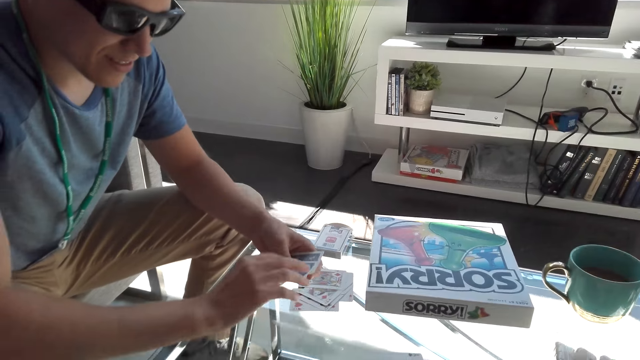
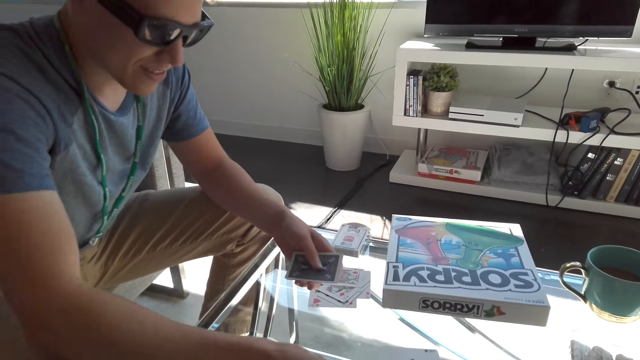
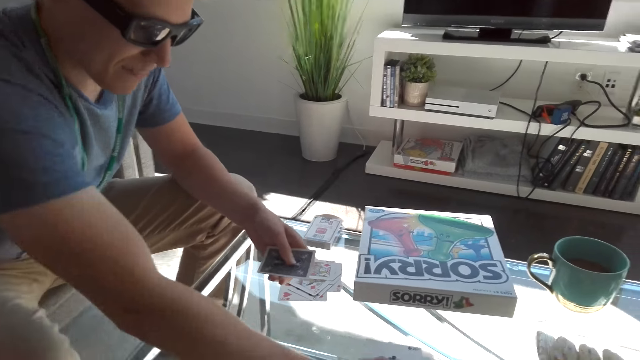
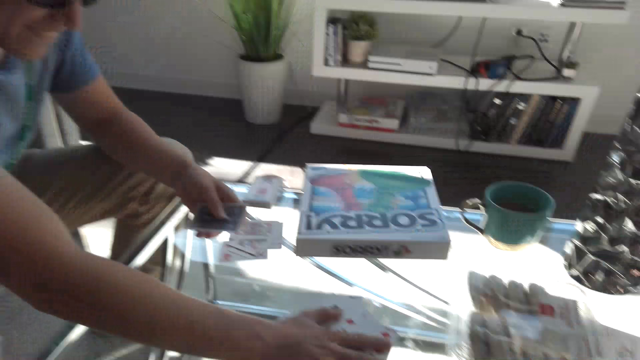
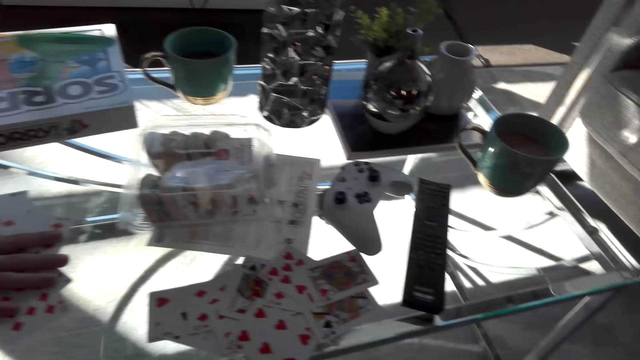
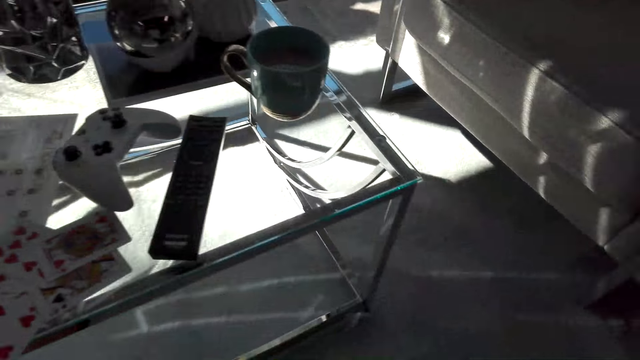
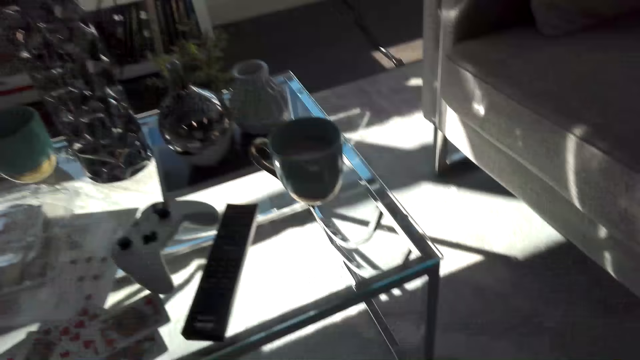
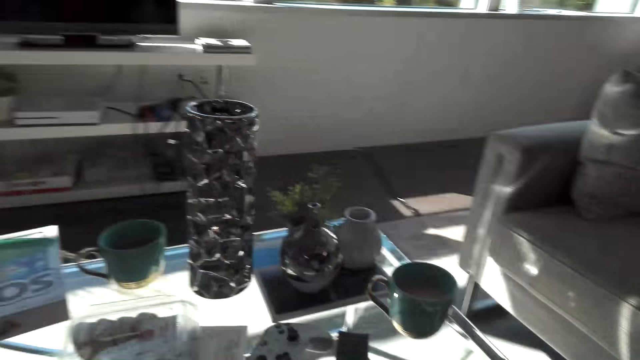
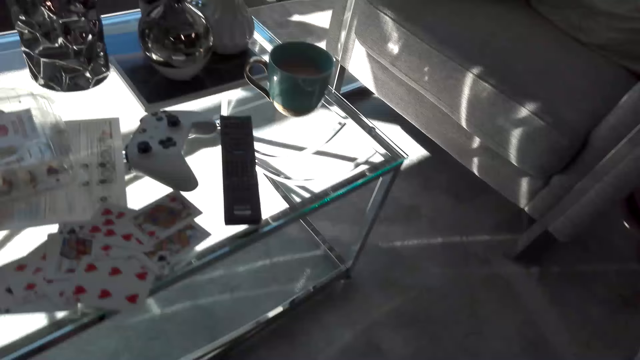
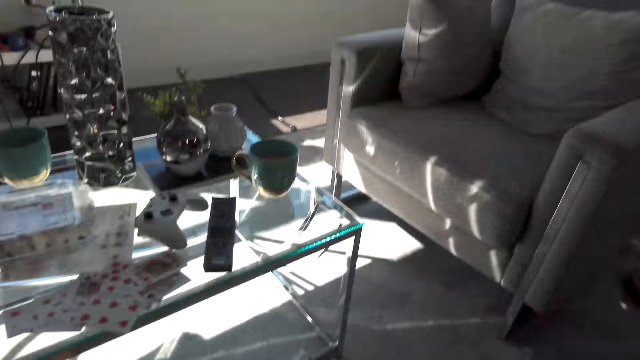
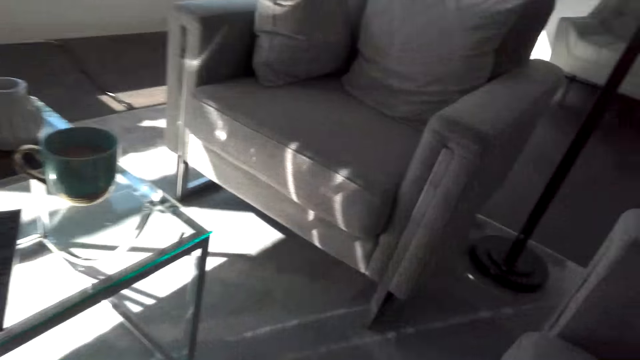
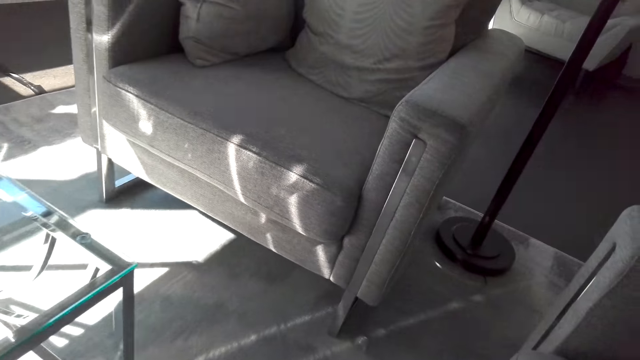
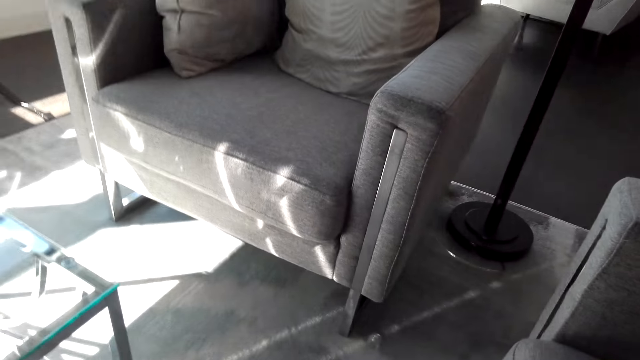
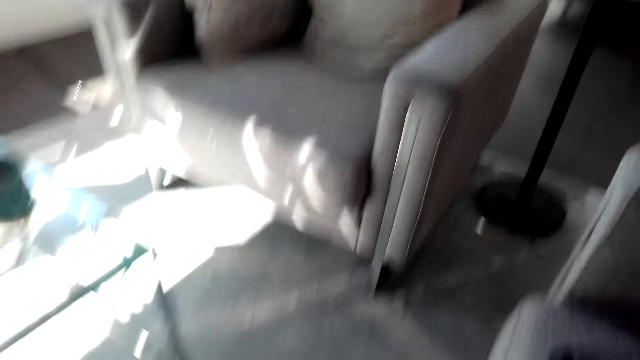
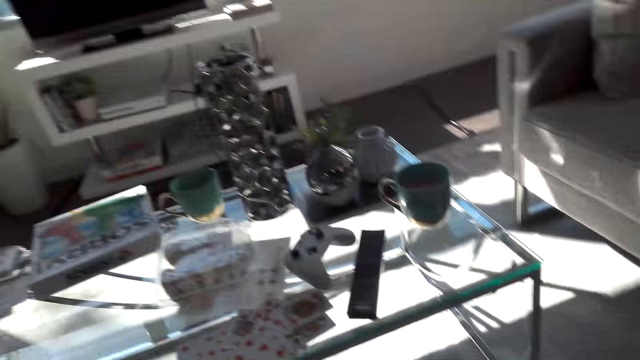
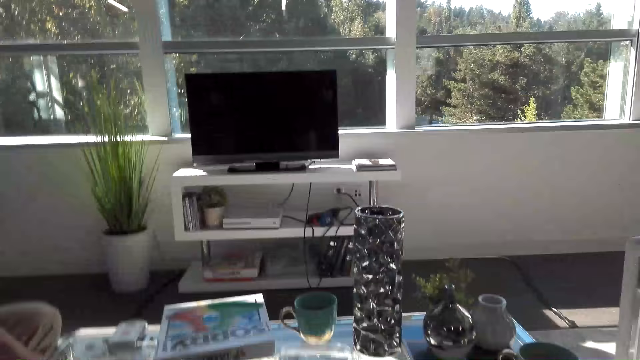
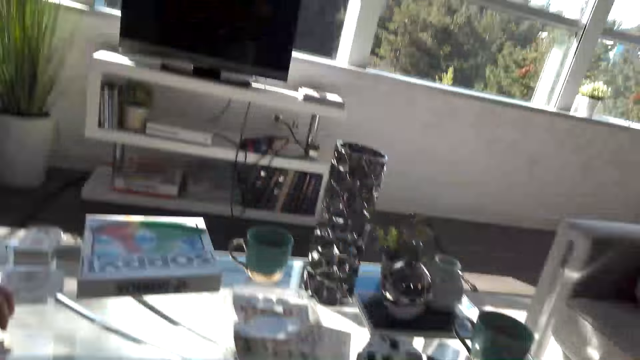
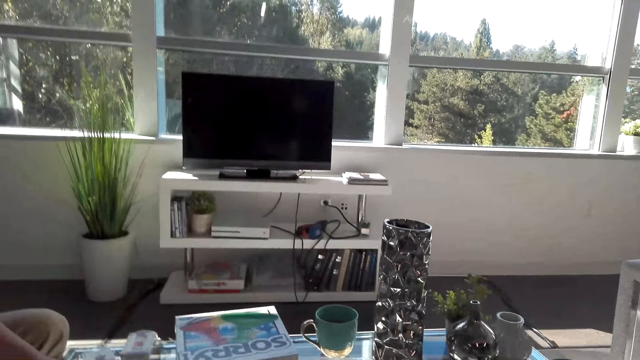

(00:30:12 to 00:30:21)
A male places a hand on the table. The camera wearer converses with the male and looks around the house.

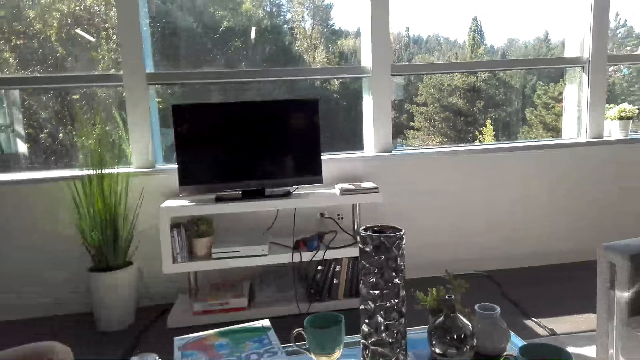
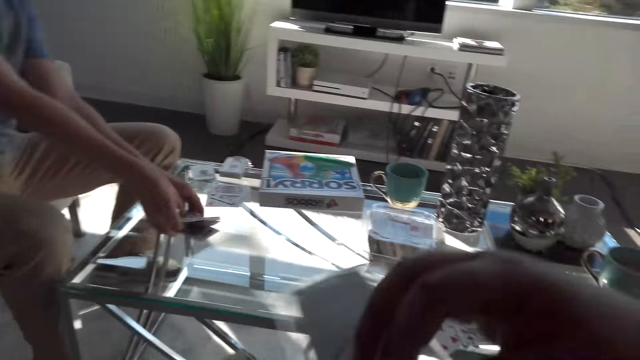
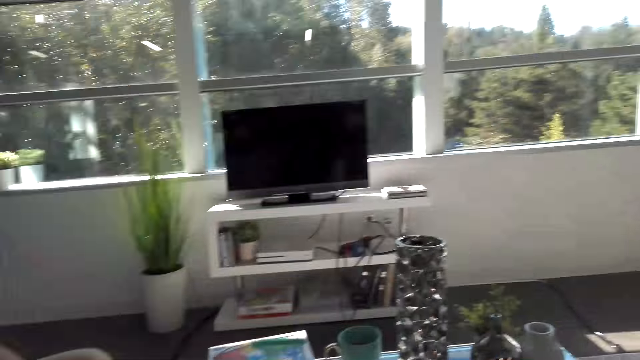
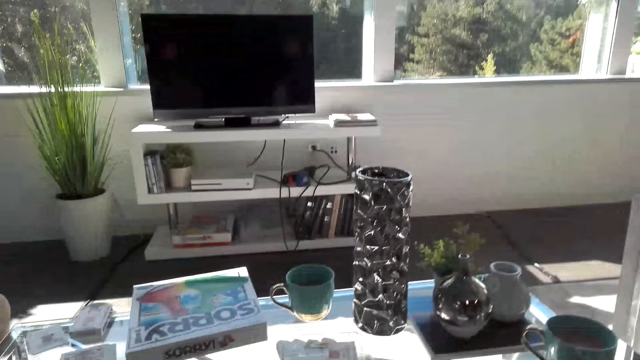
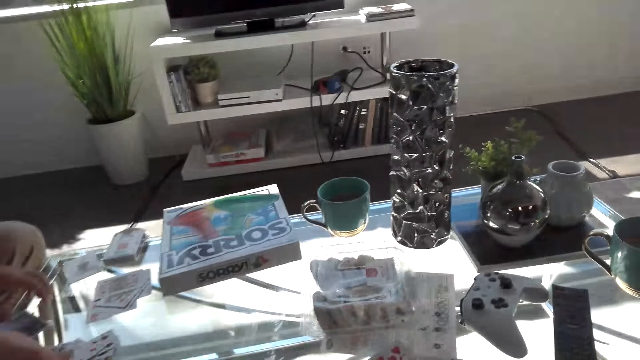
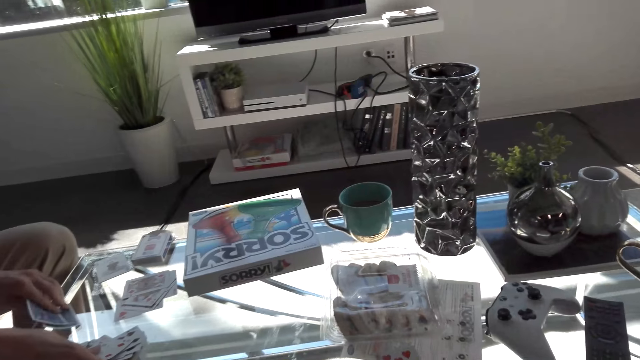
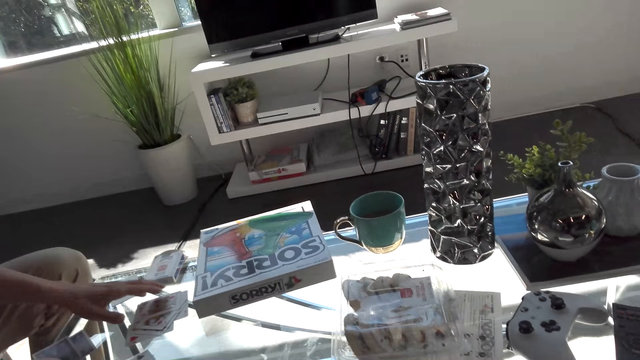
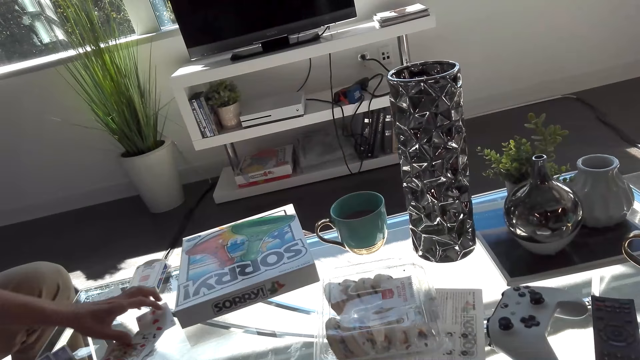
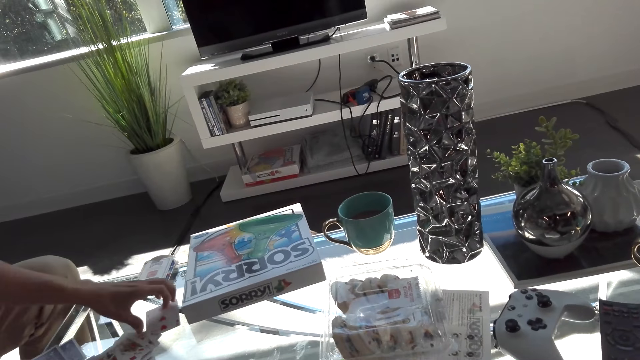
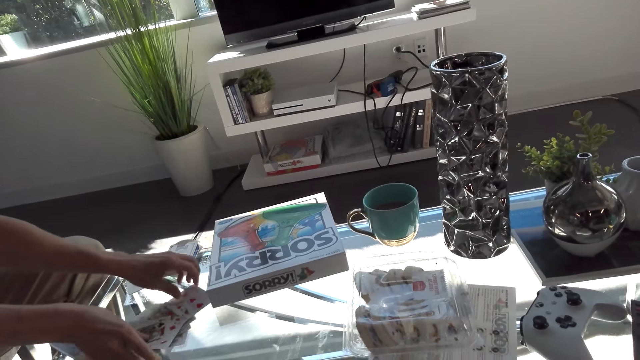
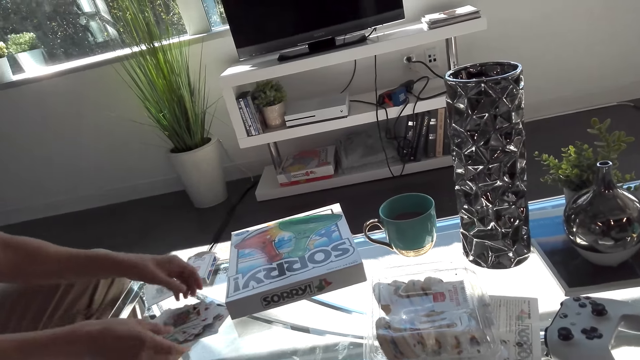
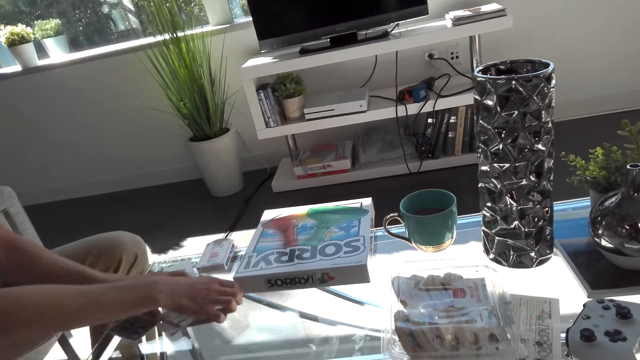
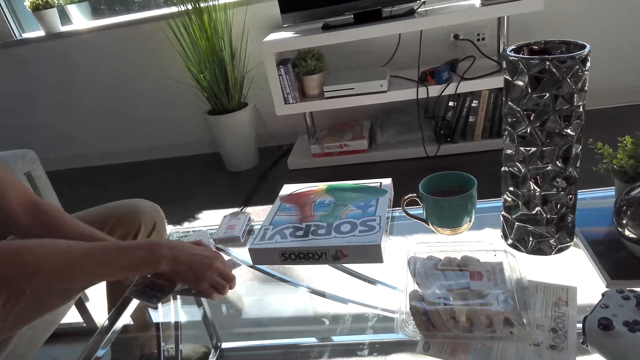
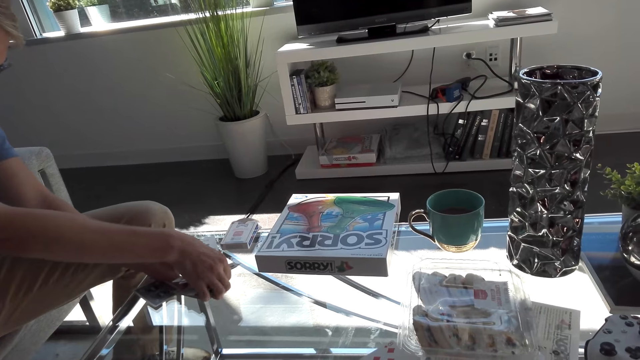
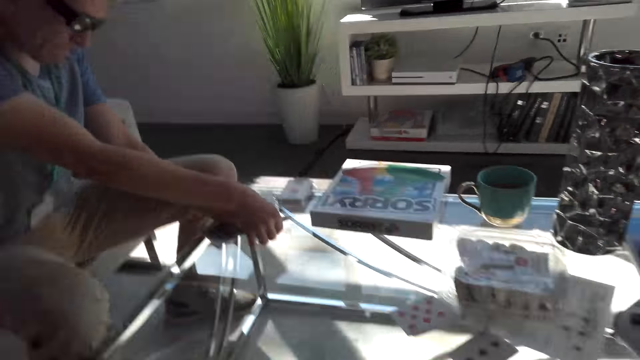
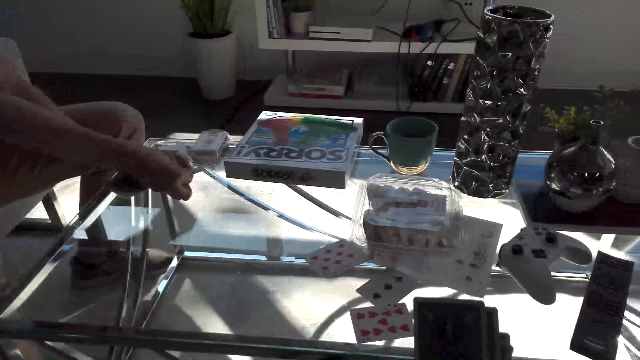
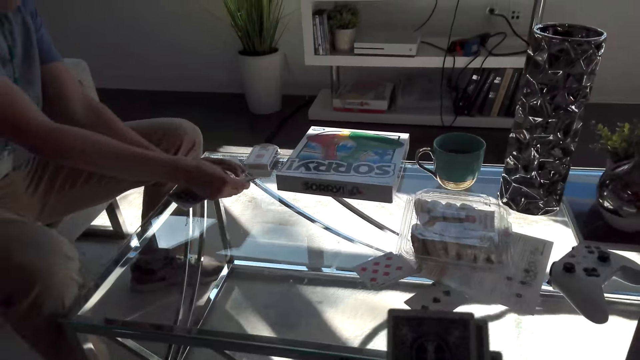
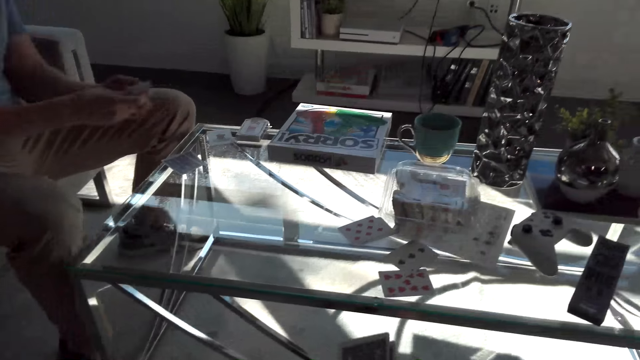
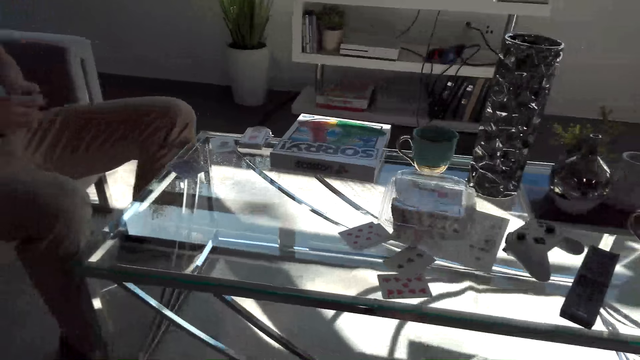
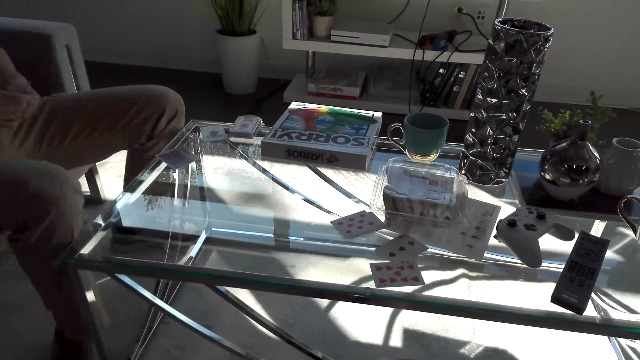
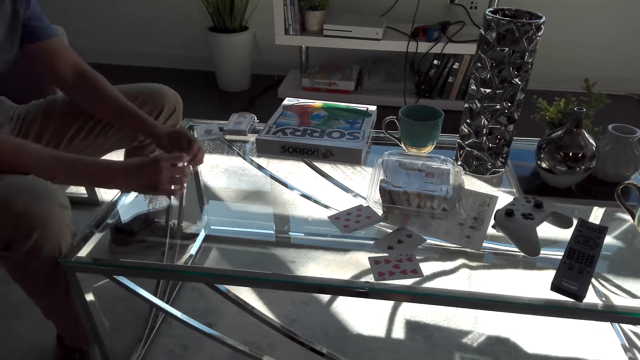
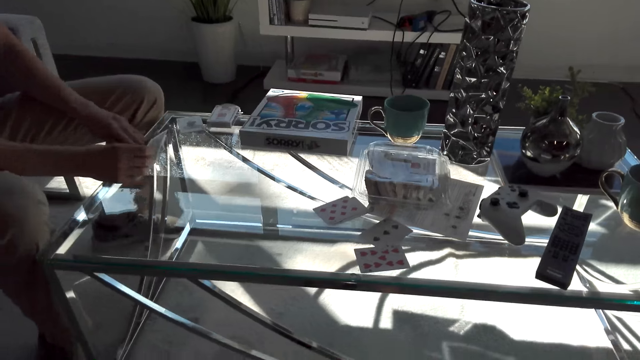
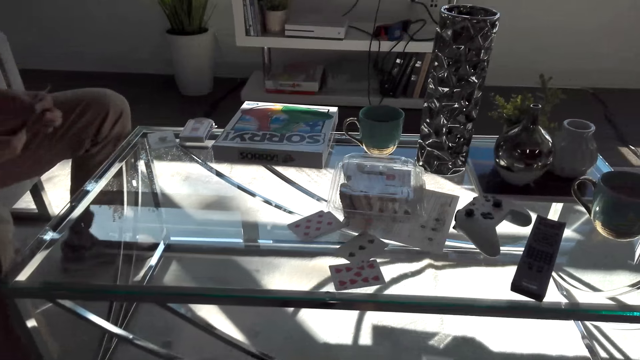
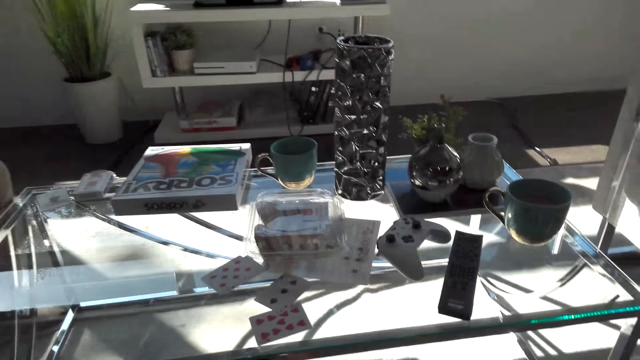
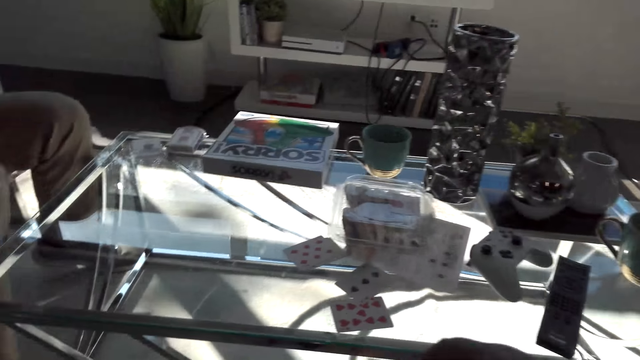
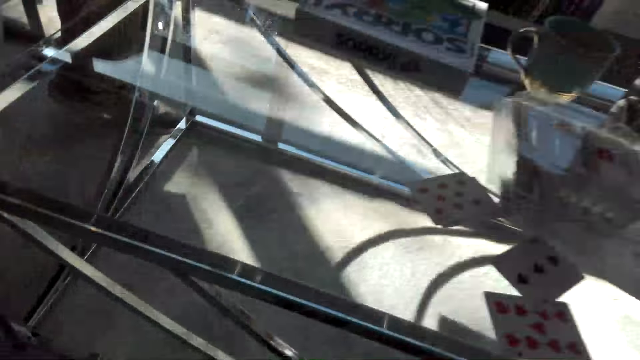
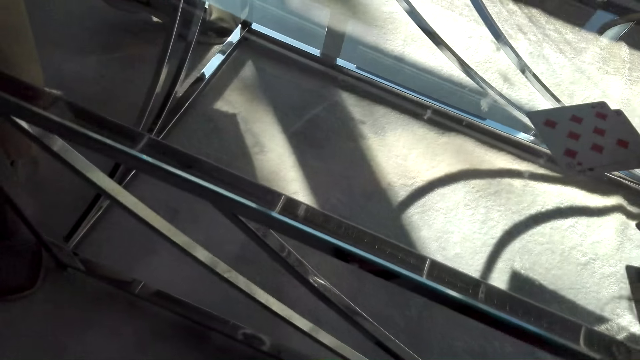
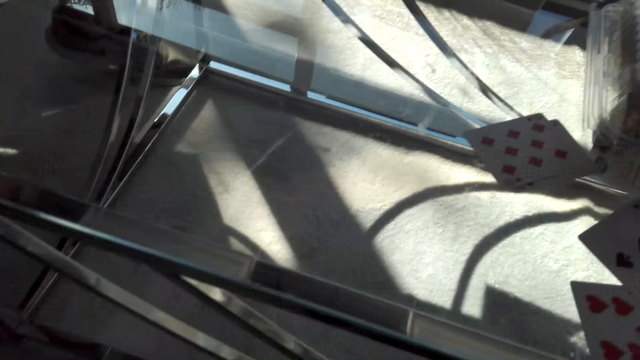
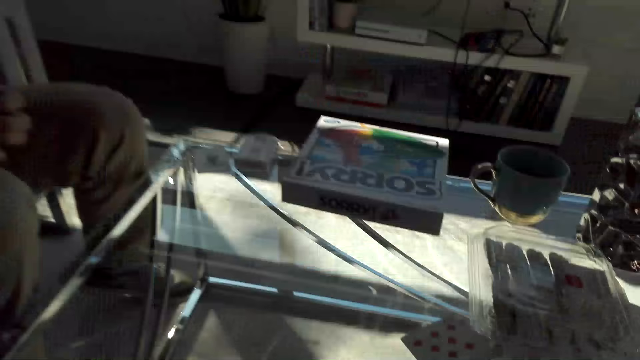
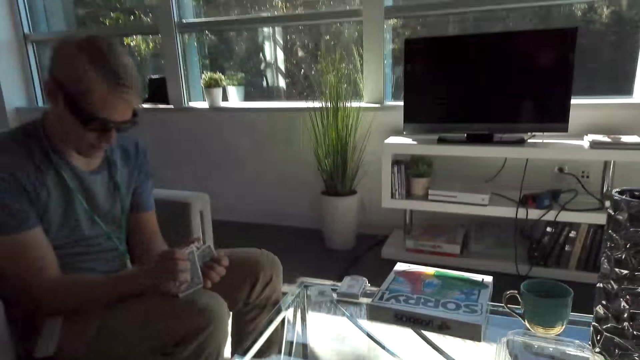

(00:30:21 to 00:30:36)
The camera wearer does a hand movement. A male arranges cards on the table. The male converses with the camera wearer. The male arranges the cards on the table and picks the cards from the table. The camera wearer converses with the male and picks cards from the table. The male holds the cards with both hands. The camera wearer converses with the male. The male hits the cards on the table. The camera wearer converses with the male. The male holds the cards with both hands. The camera wearer looks around the house.
